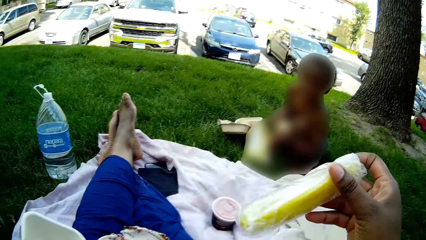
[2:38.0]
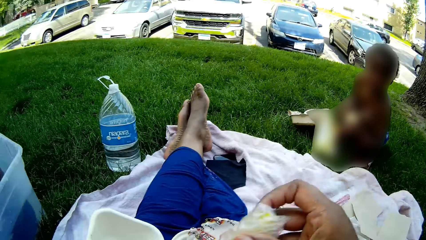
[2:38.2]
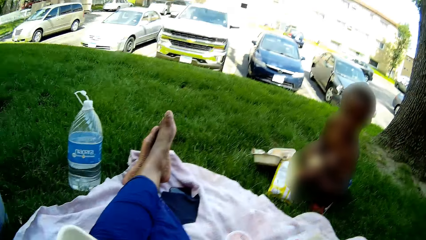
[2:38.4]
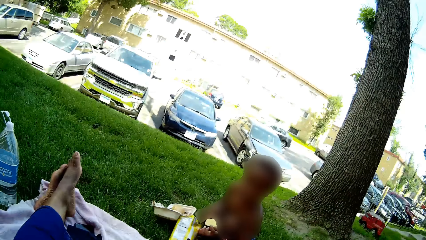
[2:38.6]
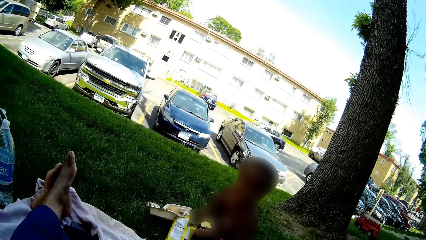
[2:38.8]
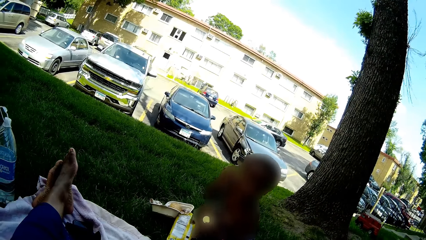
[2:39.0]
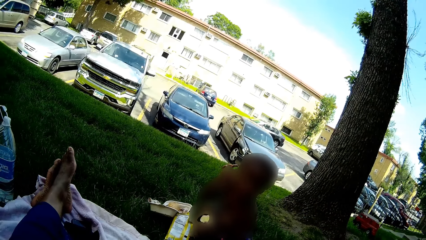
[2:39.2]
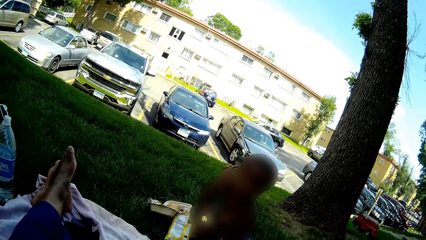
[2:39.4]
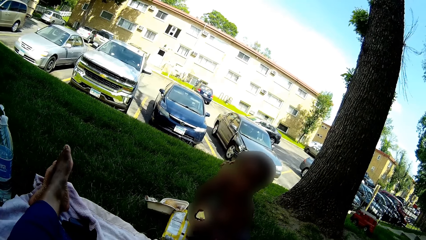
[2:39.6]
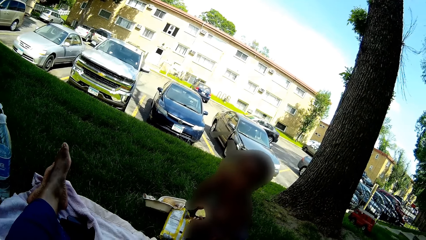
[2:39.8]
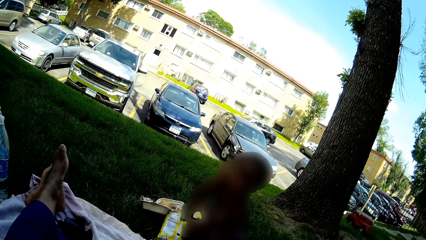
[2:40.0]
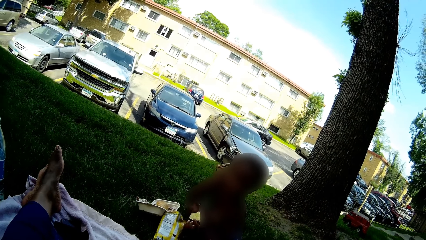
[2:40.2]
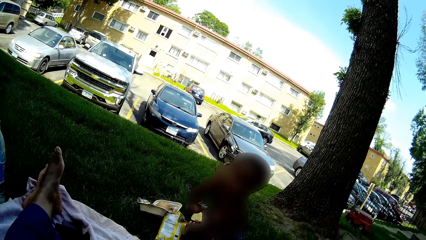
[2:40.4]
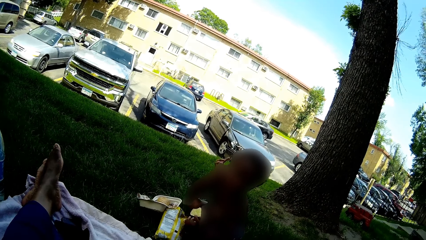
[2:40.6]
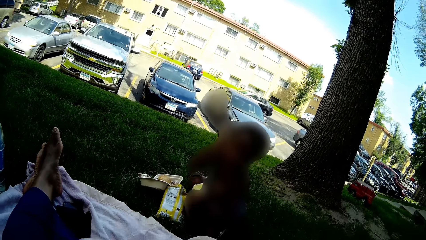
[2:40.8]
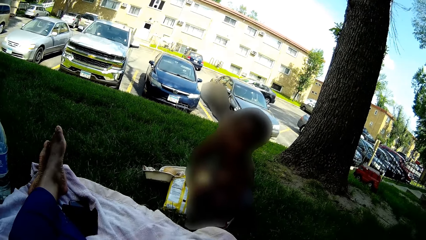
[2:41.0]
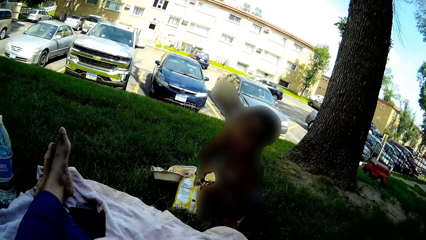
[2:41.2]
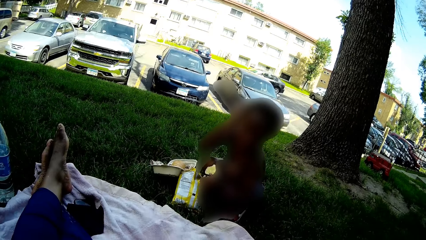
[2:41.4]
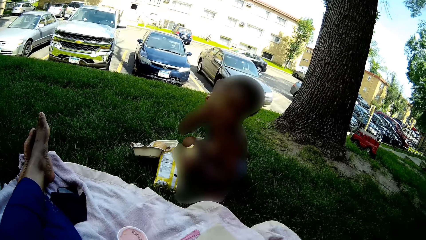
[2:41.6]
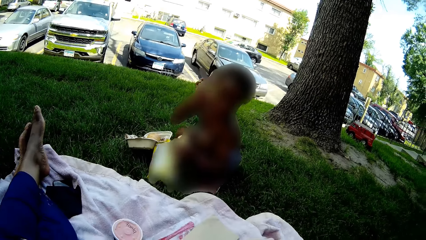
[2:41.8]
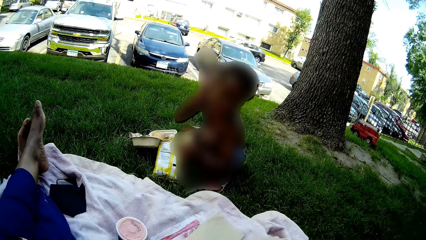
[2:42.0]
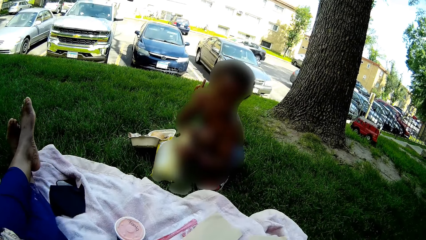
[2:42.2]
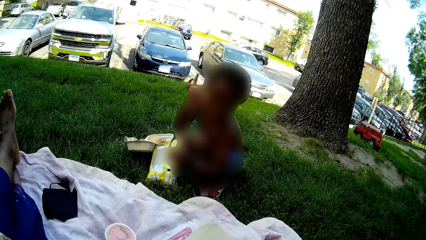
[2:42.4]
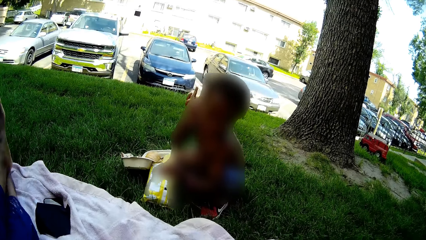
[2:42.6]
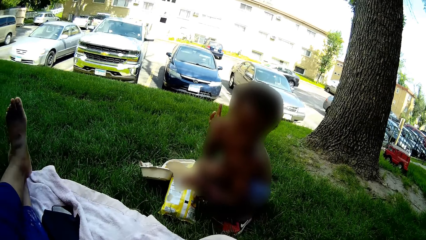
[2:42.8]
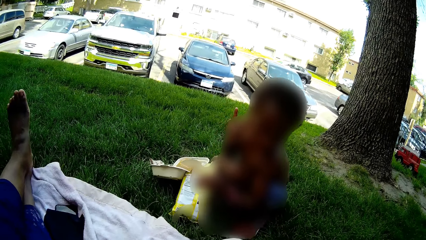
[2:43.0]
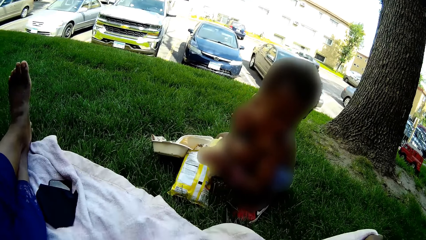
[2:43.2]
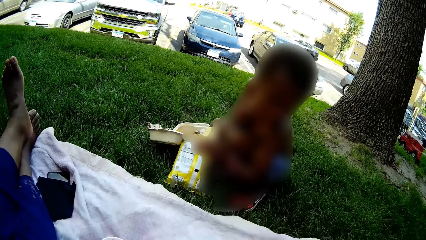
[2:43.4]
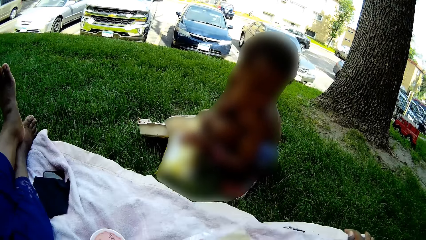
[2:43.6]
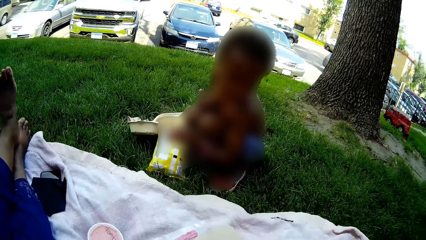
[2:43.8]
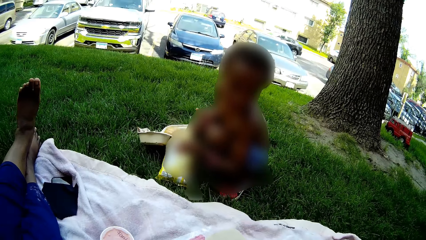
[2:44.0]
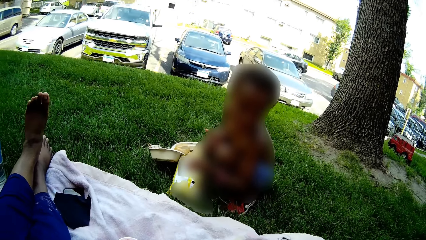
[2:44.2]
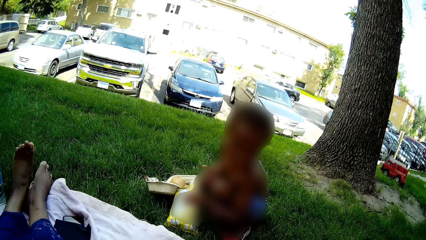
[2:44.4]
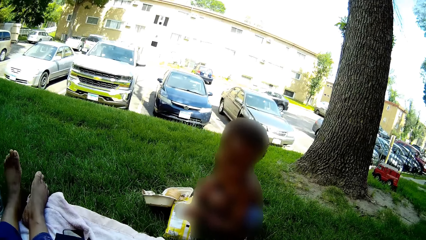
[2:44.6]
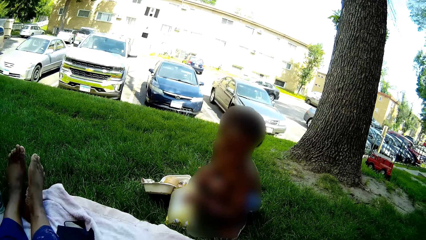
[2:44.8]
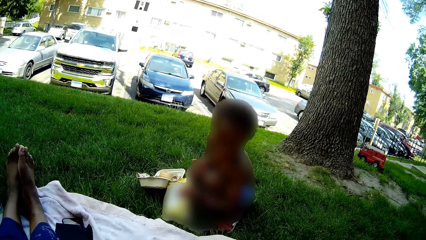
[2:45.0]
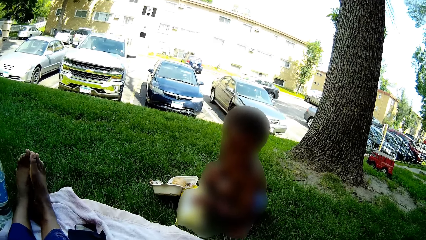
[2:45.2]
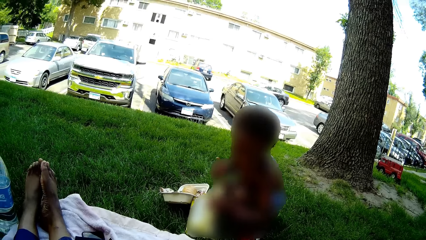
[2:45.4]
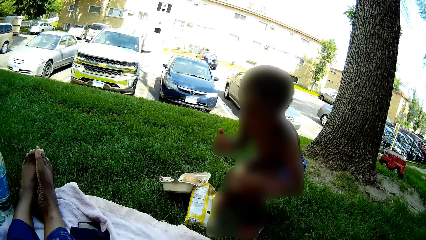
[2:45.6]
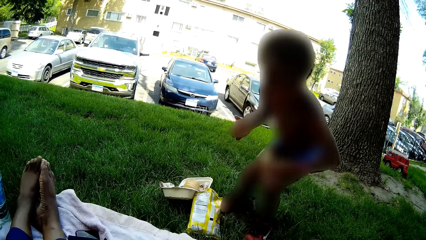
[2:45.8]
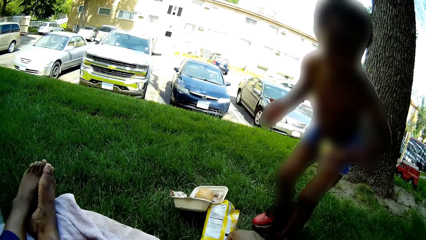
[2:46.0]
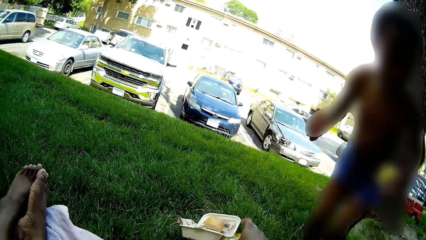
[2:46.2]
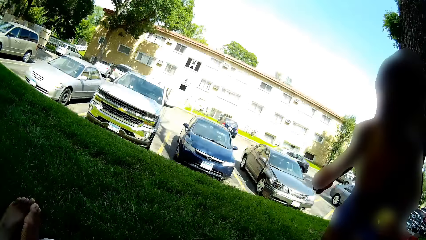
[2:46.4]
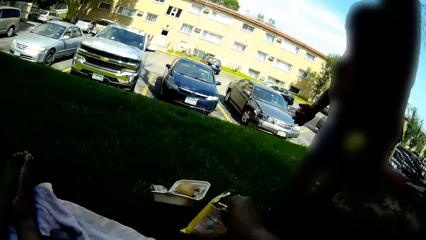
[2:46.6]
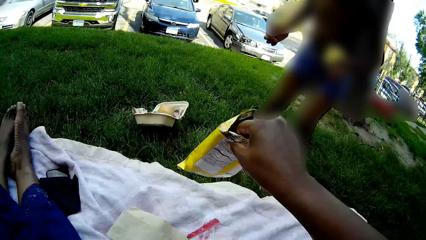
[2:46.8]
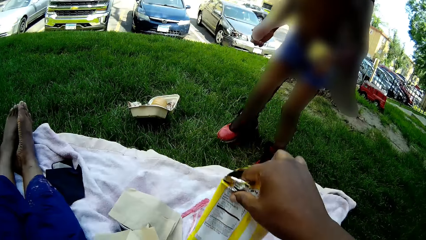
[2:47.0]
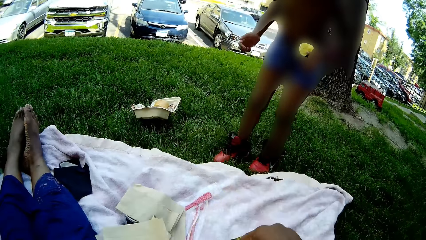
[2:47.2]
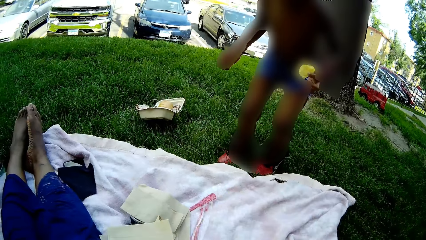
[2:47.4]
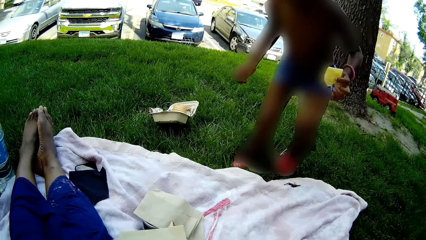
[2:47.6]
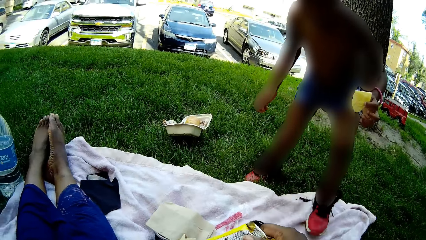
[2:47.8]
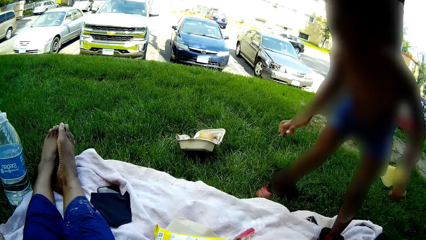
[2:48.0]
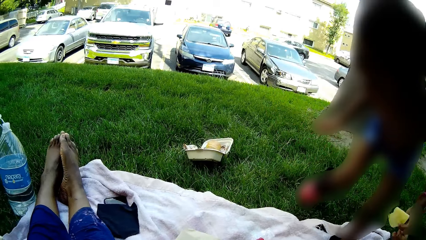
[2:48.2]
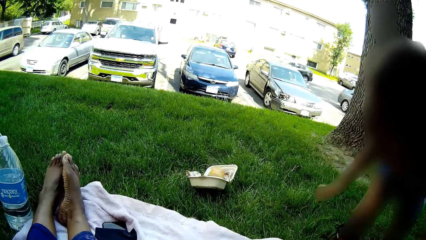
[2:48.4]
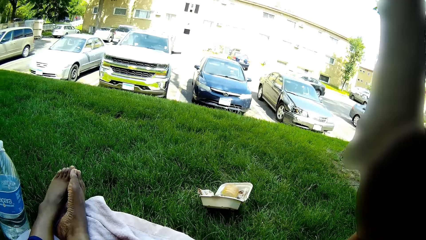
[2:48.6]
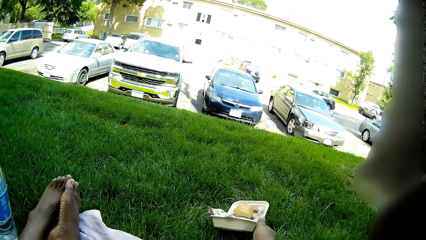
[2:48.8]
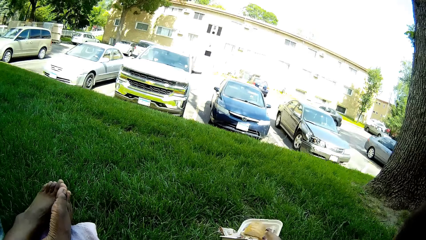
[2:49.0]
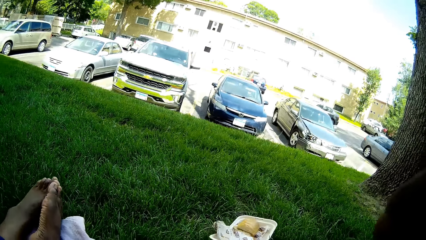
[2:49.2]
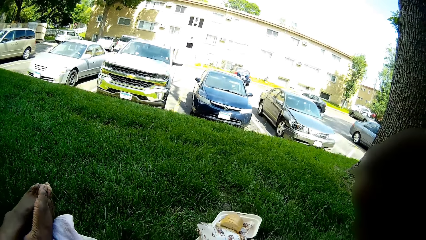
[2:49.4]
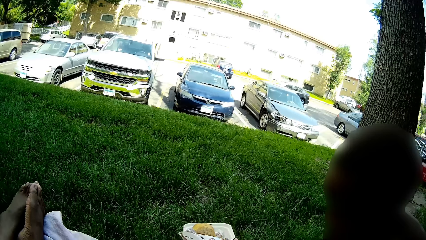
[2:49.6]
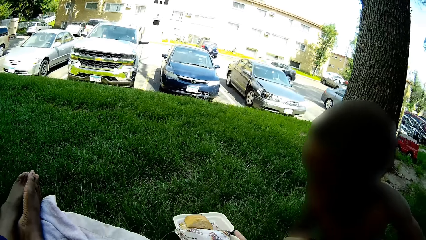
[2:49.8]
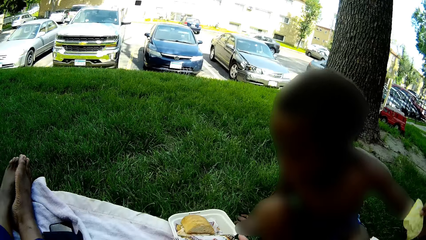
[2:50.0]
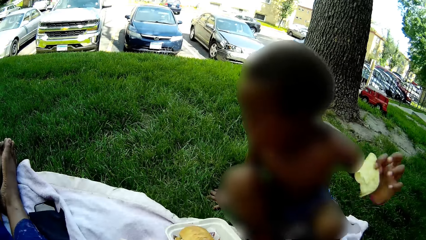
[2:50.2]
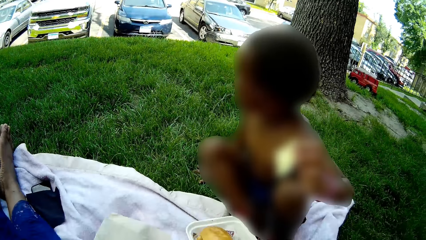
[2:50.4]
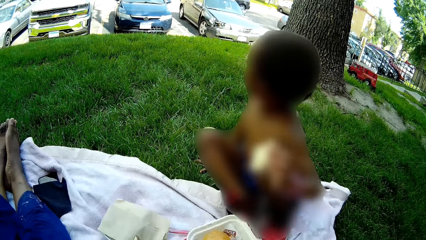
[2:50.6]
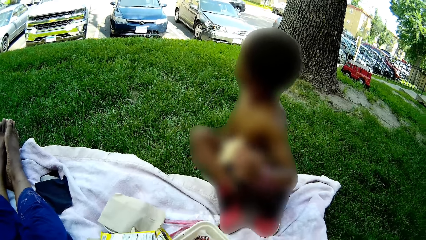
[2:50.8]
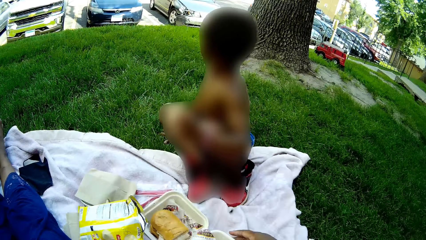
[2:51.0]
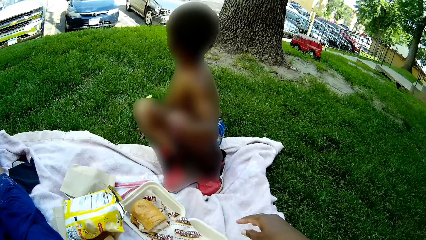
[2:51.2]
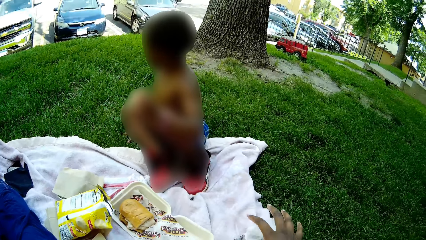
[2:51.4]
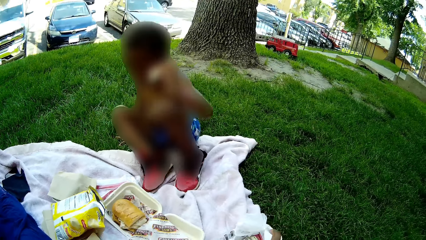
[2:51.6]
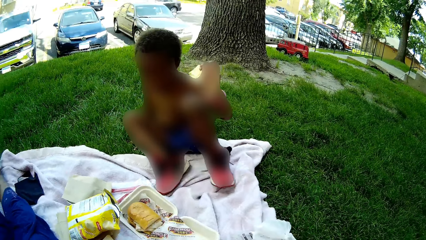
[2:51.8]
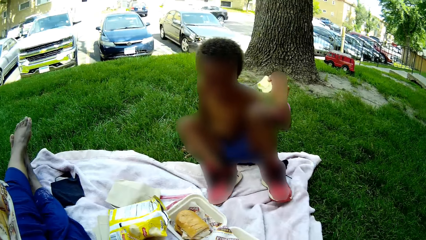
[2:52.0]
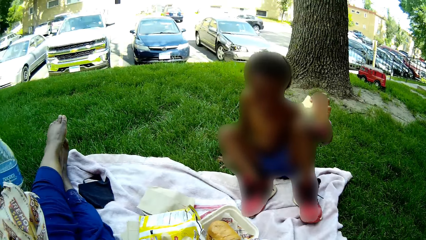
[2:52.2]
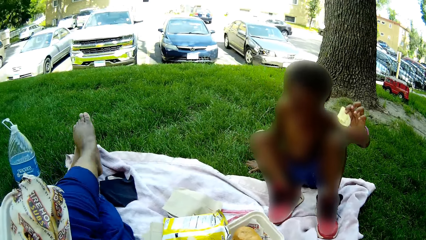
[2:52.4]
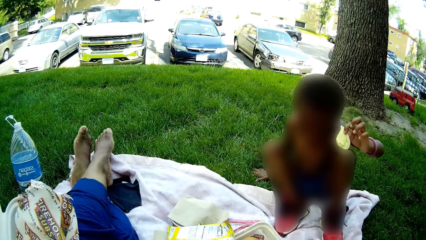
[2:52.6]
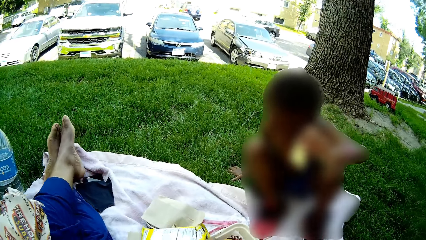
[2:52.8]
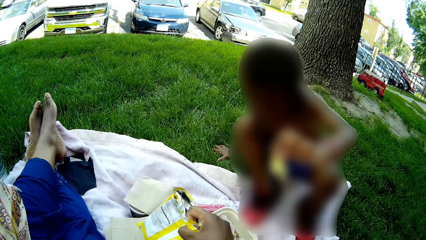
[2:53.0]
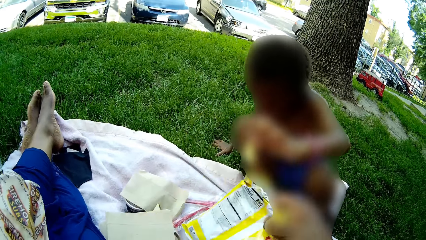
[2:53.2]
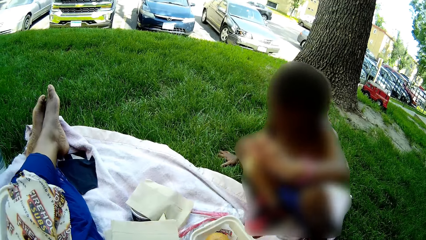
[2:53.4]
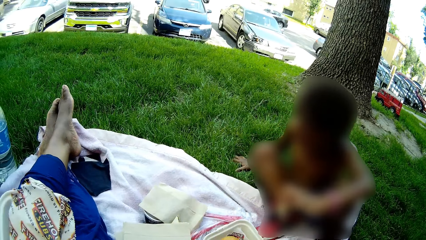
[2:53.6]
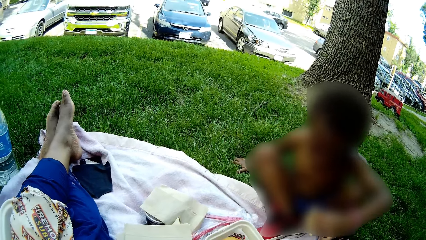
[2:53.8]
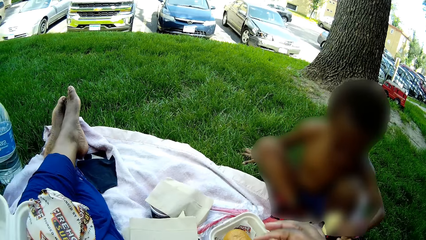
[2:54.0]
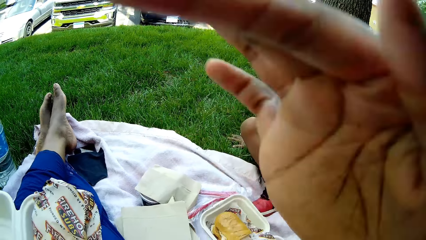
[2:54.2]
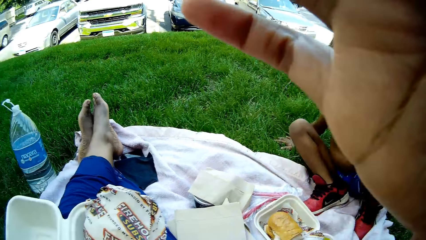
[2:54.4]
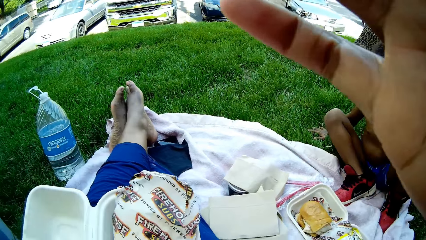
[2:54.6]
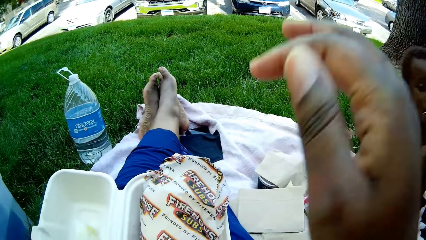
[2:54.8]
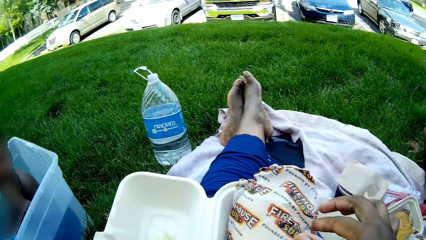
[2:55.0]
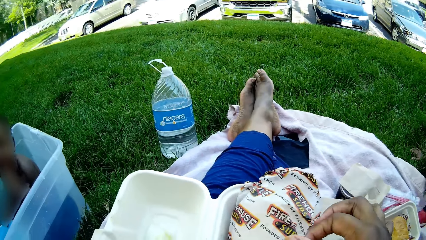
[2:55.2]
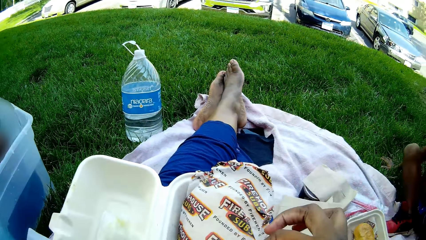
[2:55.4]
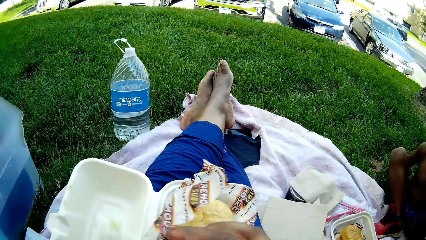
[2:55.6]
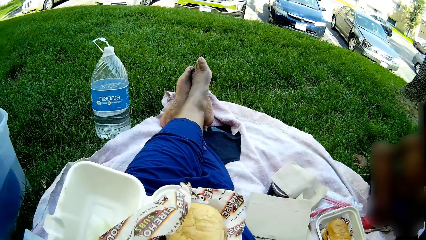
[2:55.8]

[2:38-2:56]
The camera wearer removes a pickle from the takeaway pack with her right hand. She talks to a boy. She picks up the pack of chips from the floor with her right hand. She moves the chips packet. The boy sits on the blanket. The camera wearer drags the takeaway pack on the floor to the blanket with her right hand. The boy holds a chip with his right hand. The boy sits down. The camera wearer raises her right hand over her face. She scratches her face.
